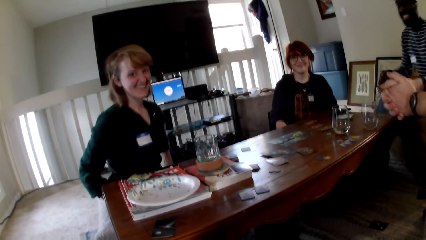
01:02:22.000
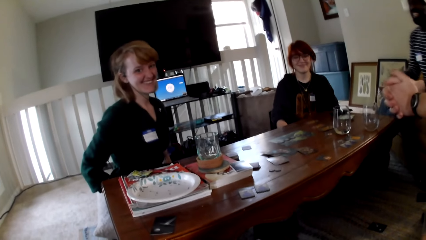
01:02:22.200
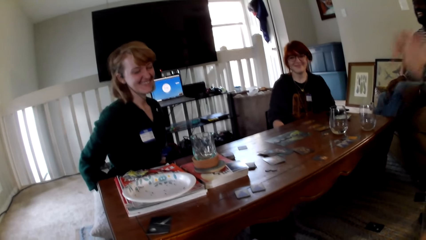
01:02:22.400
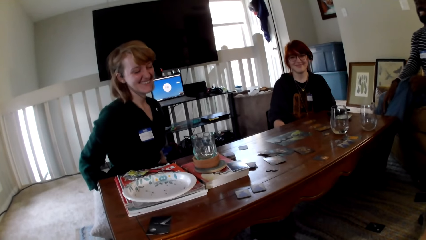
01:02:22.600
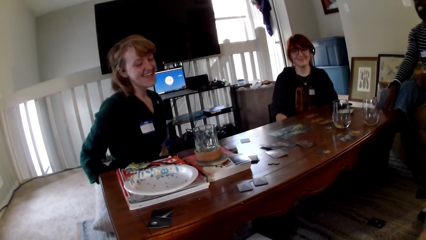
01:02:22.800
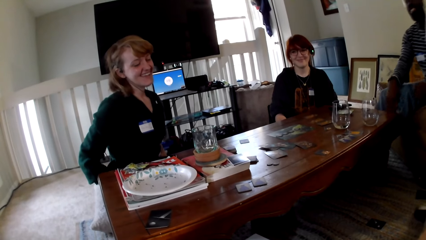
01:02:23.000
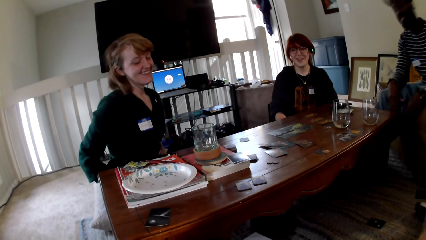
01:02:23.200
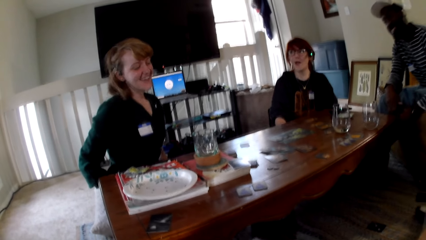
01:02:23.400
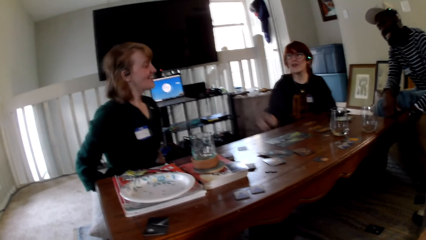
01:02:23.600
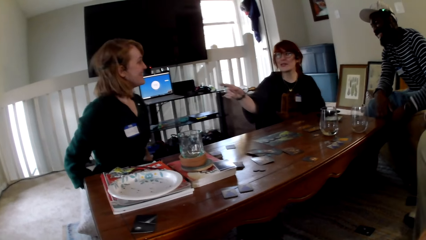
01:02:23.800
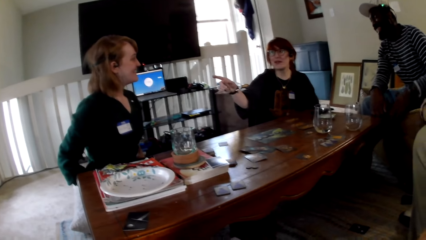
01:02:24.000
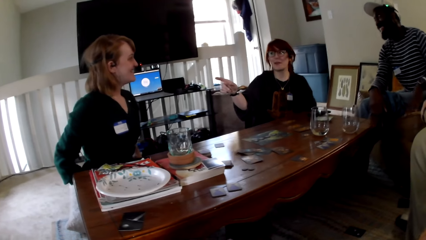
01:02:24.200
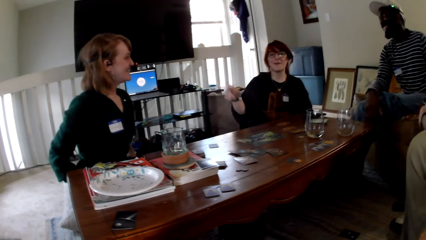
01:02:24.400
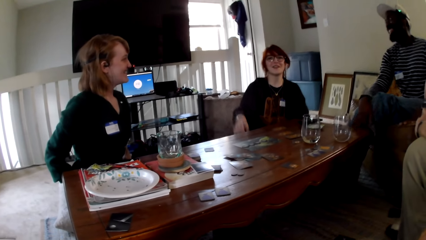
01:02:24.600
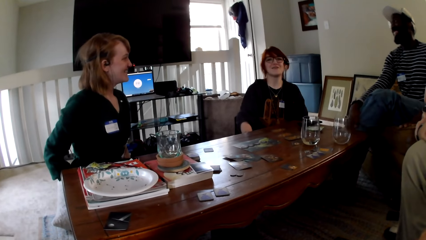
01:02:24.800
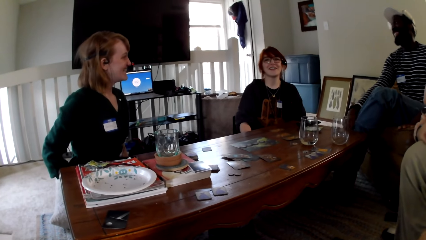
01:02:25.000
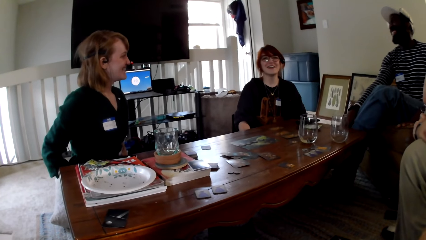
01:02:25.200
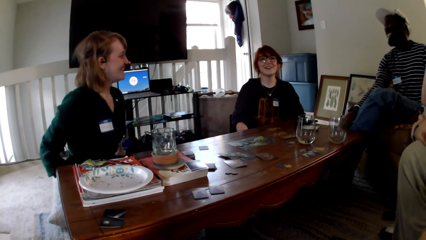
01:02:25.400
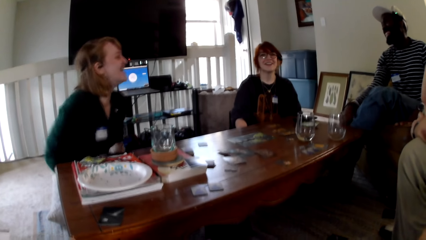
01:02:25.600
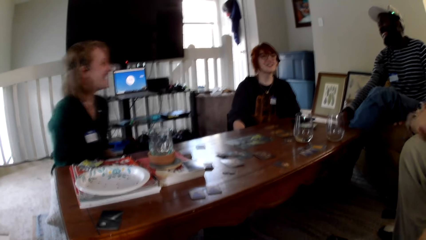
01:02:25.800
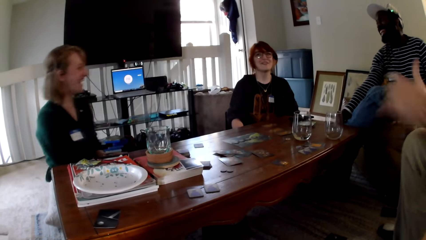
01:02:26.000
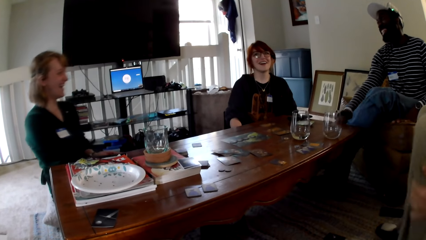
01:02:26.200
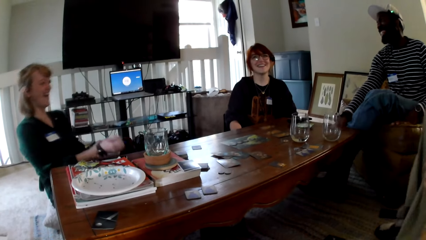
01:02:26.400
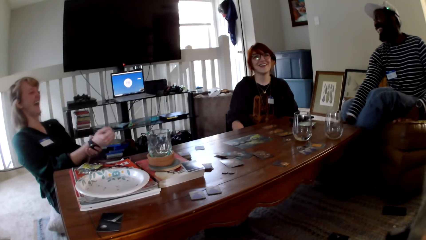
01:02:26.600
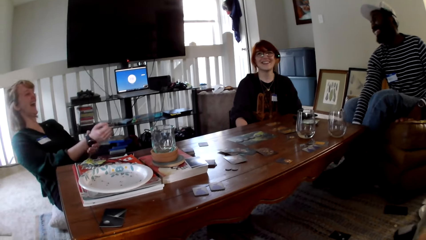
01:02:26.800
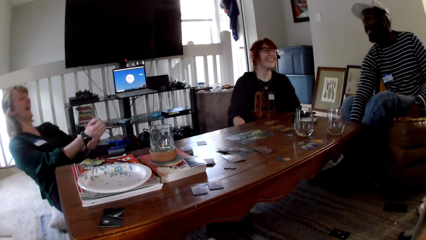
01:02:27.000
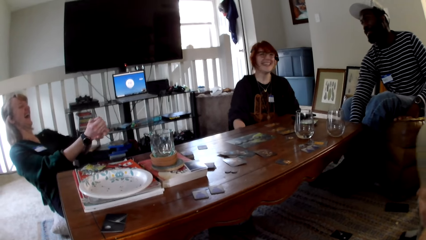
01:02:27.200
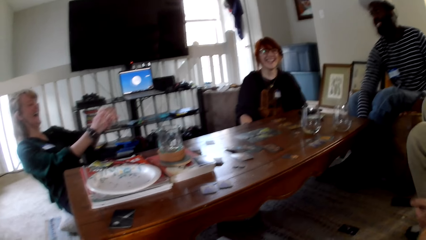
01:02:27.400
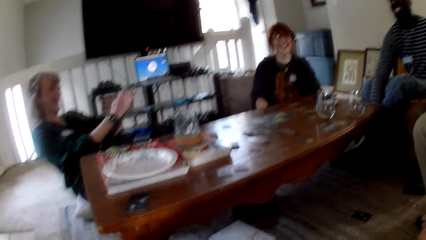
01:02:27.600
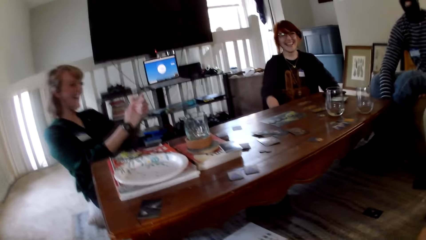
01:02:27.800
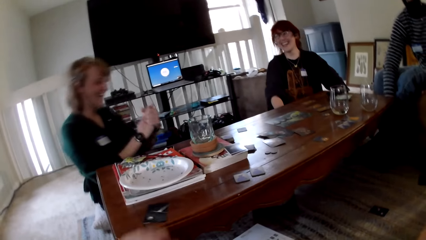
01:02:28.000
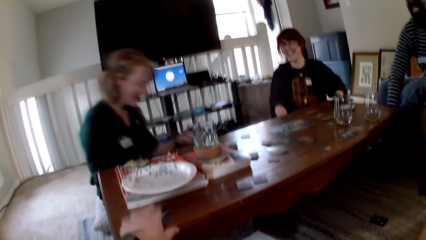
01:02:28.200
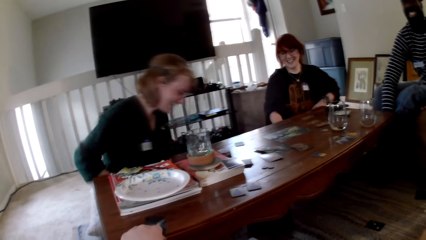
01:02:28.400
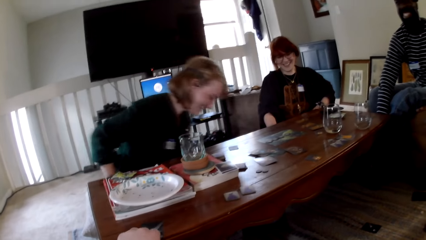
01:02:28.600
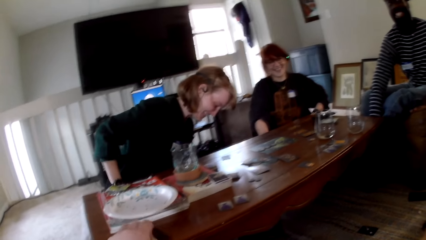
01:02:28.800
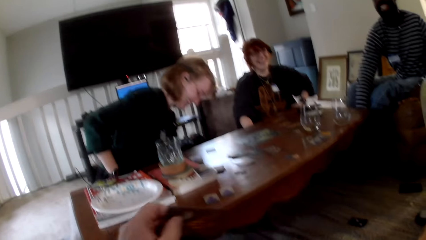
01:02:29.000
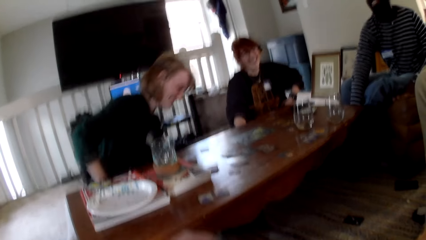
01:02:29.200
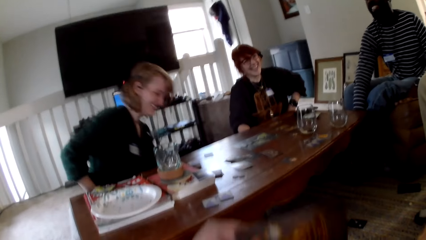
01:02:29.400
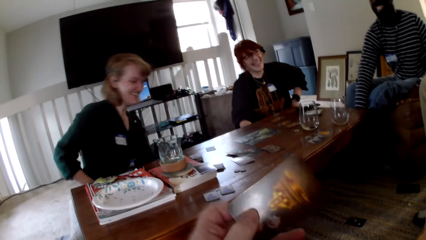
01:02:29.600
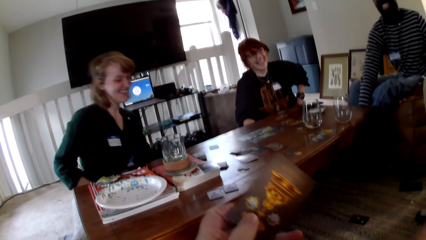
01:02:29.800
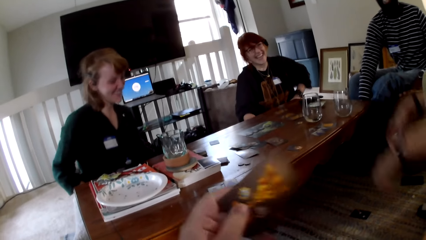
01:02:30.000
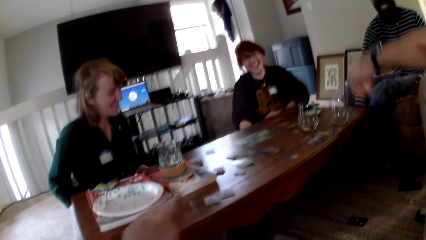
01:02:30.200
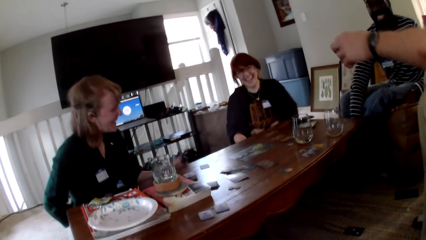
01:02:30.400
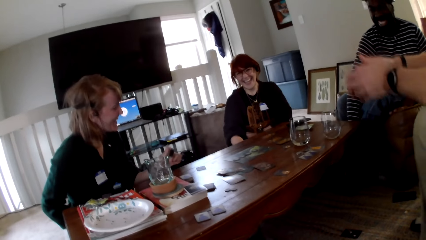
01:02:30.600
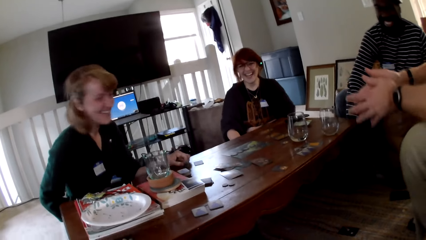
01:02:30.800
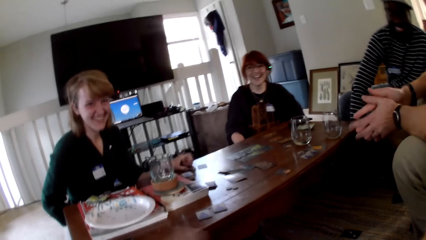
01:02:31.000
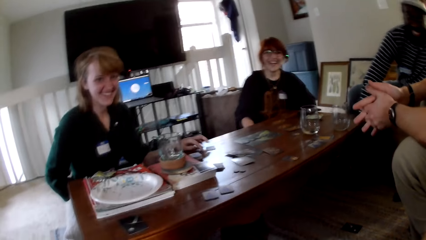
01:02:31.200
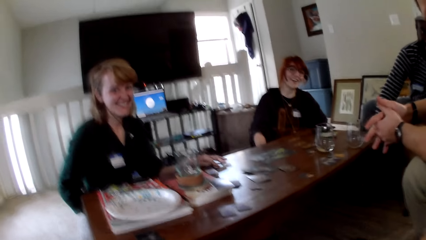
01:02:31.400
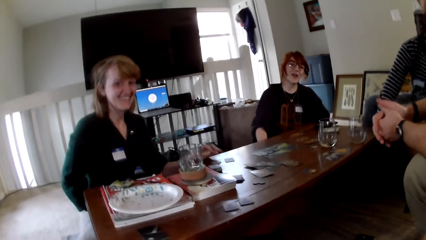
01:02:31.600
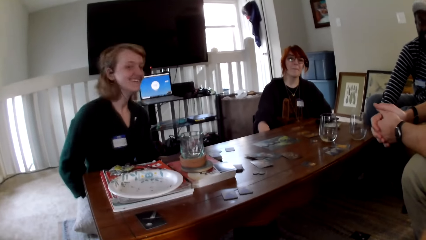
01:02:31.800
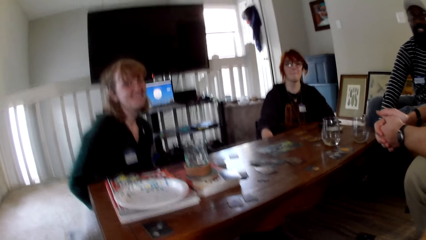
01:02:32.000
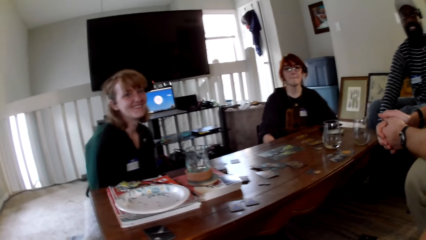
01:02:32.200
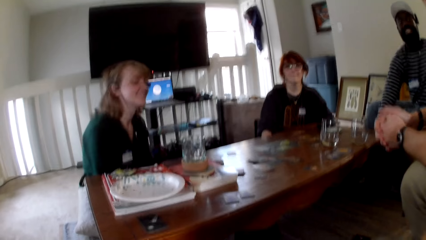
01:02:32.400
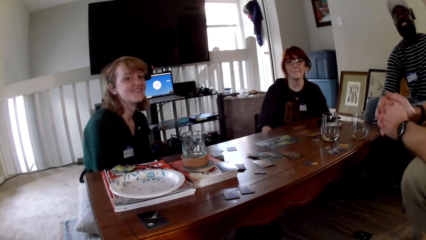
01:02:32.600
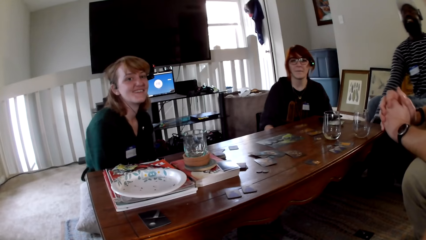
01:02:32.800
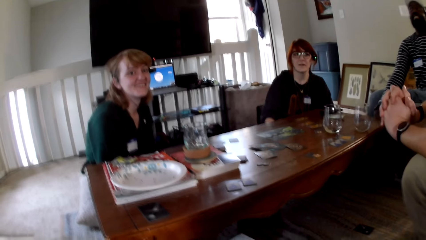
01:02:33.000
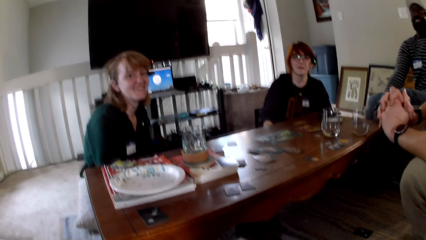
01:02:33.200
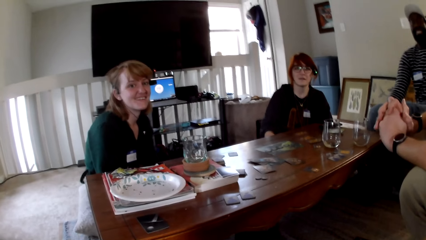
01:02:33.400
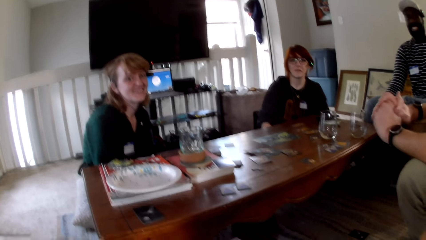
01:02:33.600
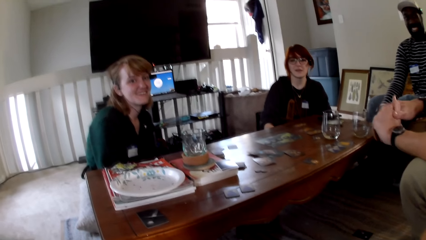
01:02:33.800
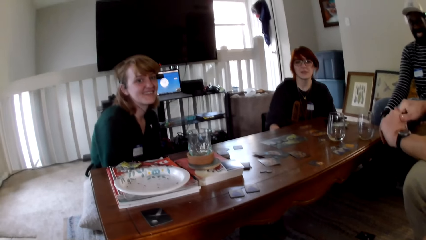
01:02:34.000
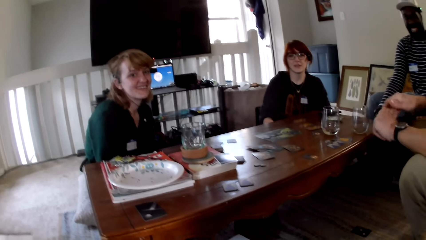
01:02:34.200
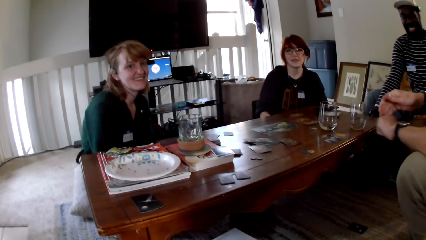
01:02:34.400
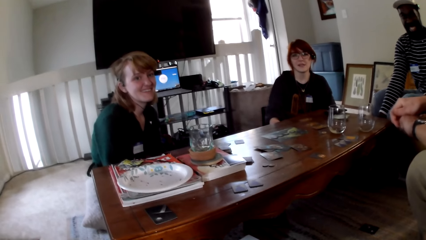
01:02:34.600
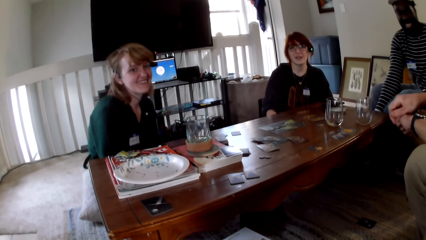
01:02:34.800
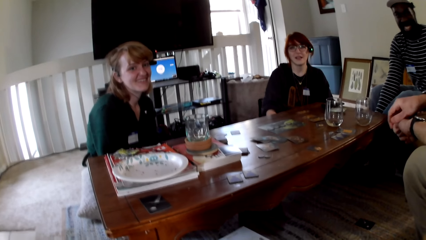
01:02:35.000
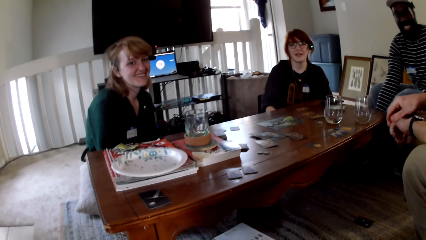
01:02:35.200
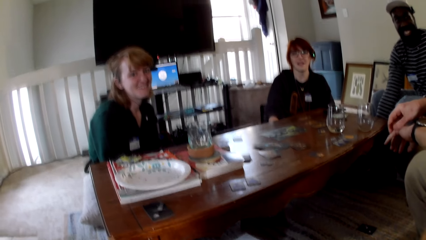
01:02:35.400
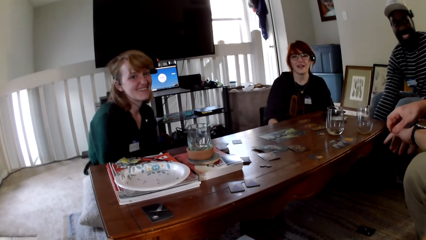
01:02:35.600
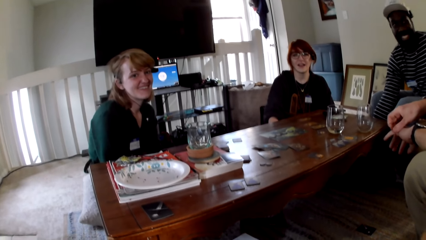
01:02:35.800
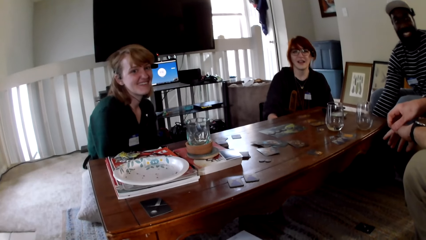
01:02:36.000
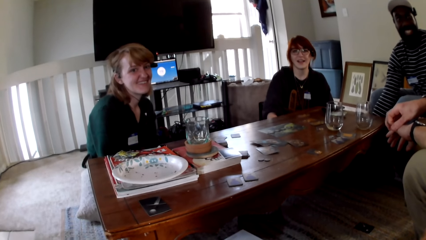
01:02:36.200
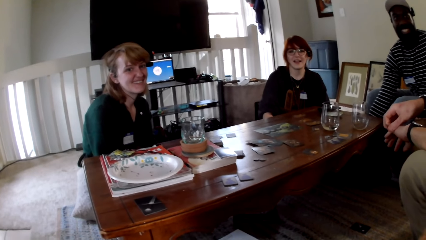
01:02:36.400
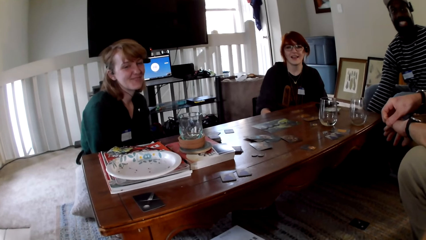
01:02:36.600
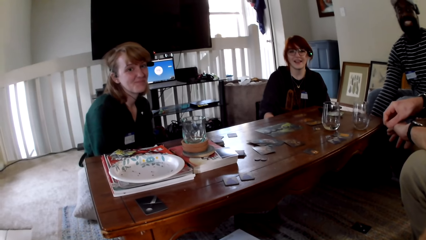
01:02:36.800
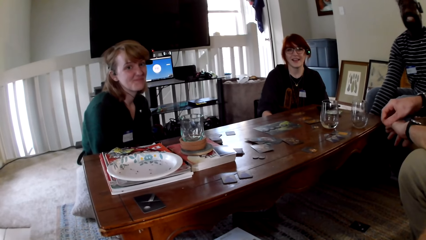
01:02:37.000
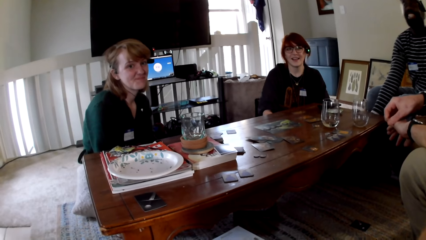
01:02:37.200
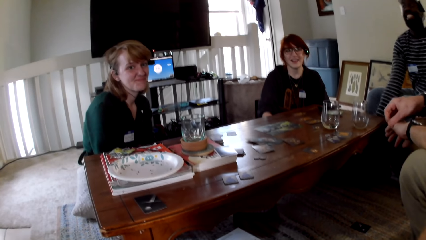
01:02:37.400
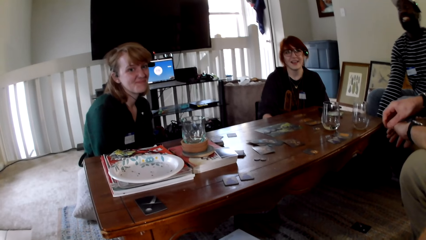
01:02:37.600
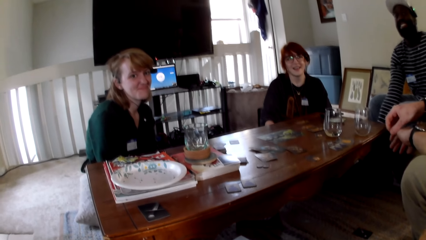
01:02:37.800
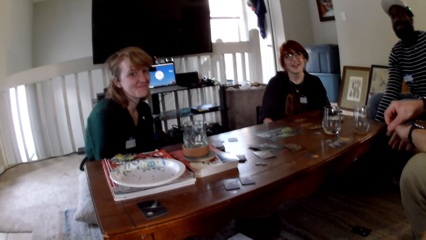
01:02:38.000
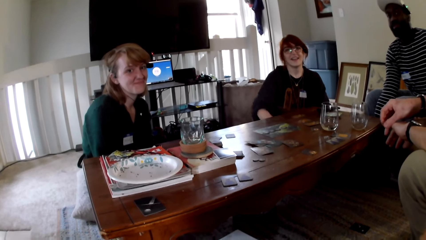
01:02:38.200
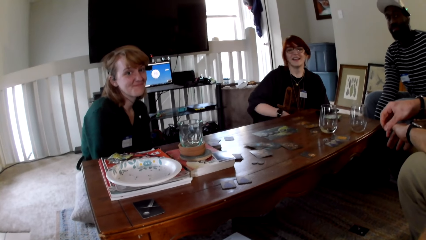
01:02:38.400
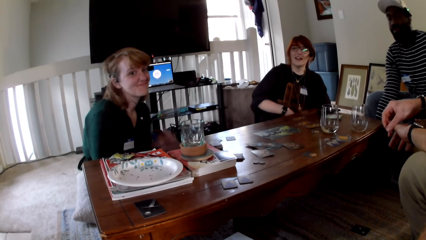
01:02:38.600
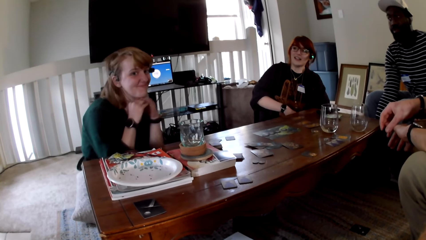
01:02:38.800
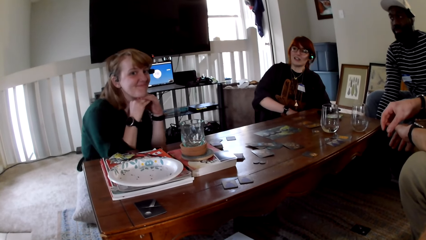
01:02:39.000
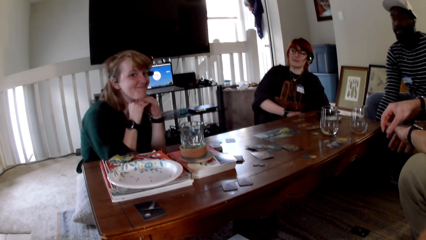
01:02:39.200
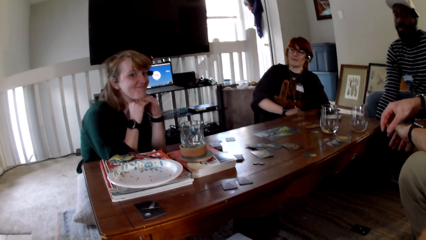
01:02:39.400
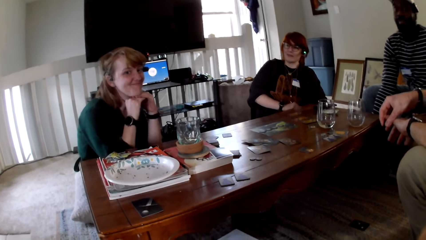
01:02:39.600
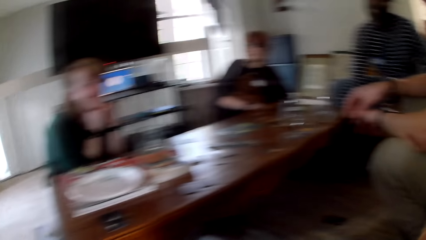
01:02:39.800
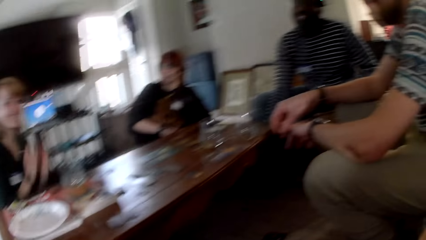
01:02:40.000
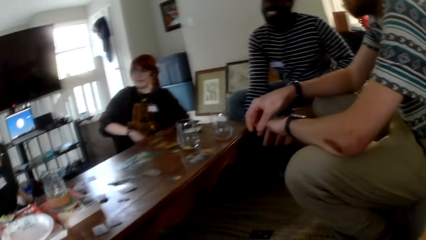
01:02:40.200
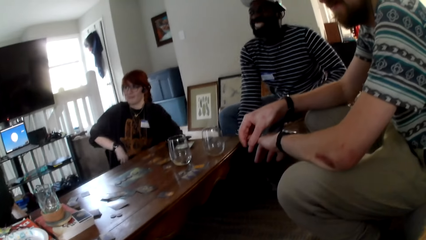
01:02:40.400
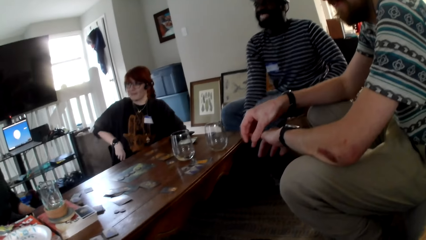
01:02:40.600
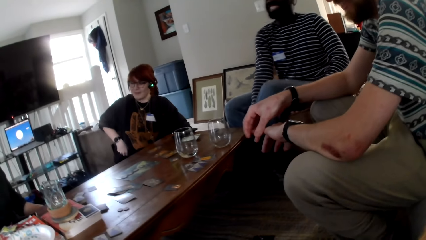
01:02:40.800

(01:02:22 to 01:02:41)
The camera wearer talks to a man, another man, a woman and another woman. A person holds his hands together. The other woman talks at the first woman. Another person points at a third person. The camera wearer talks to the first man, the other man, the first woman and the other woman. They pick up the cards. The first person holds his hands together. The third person puts her hands up.
